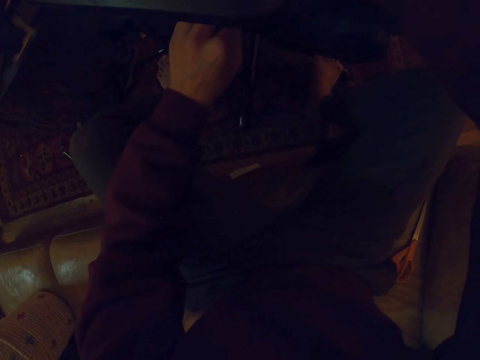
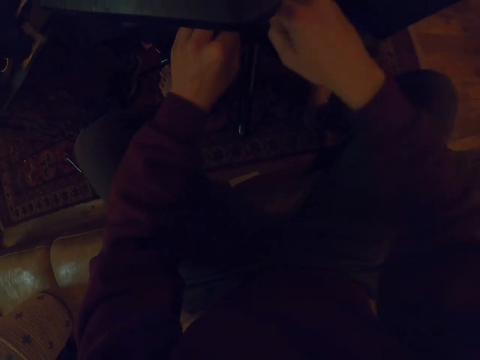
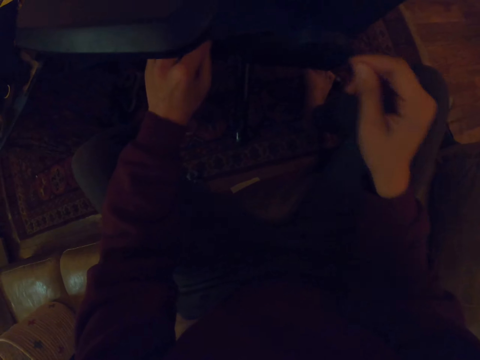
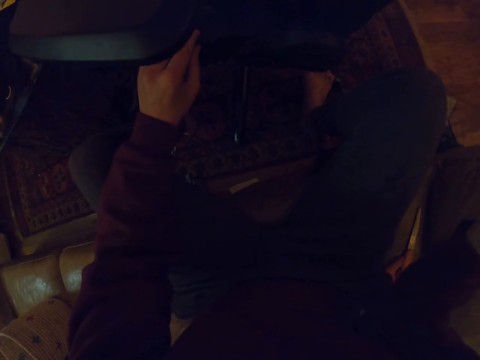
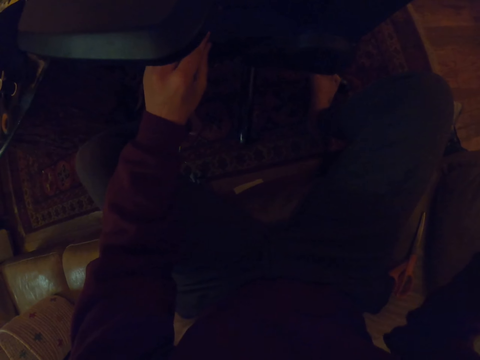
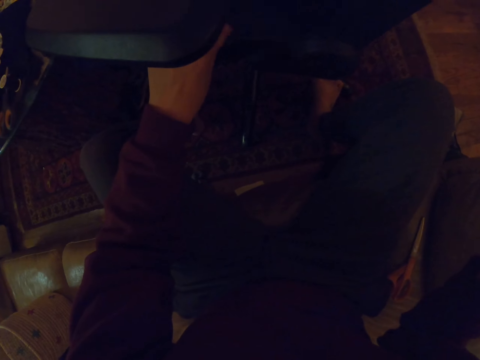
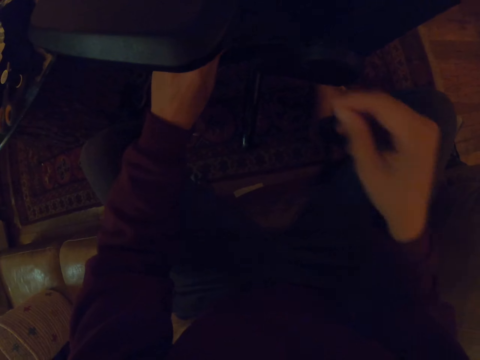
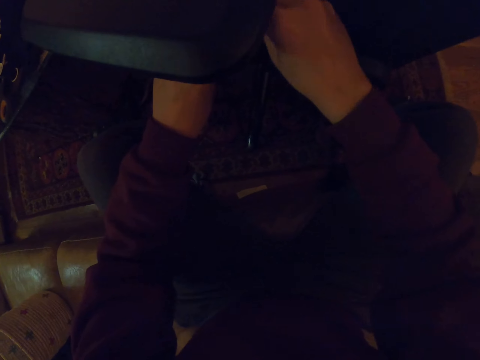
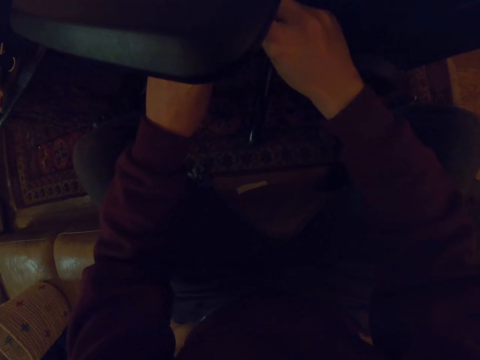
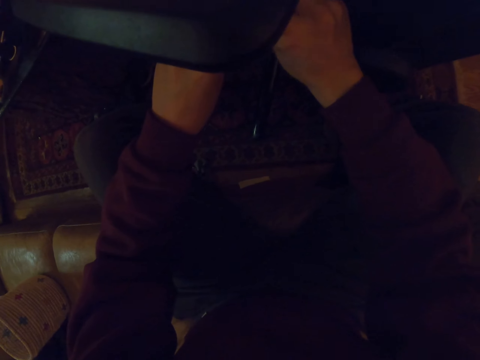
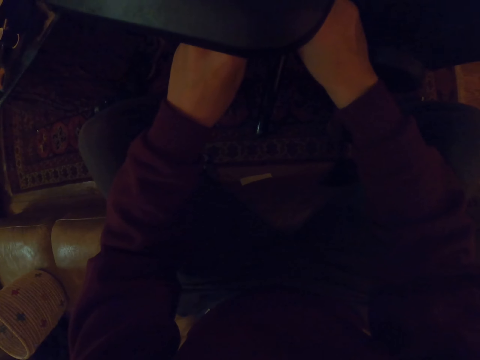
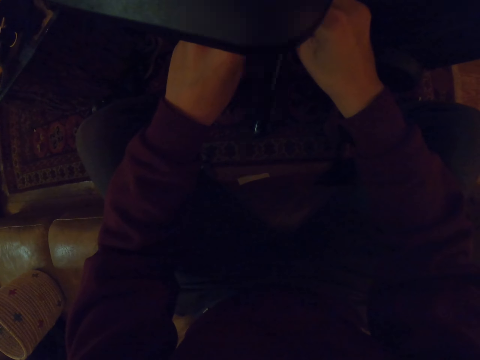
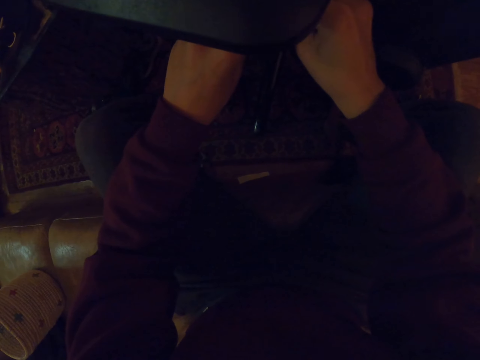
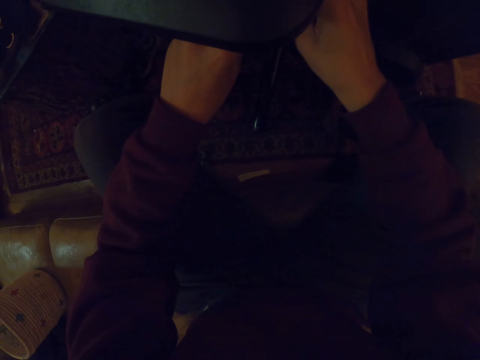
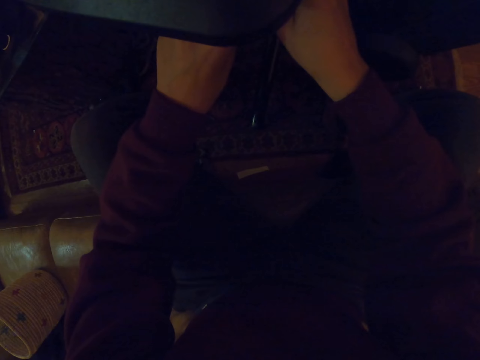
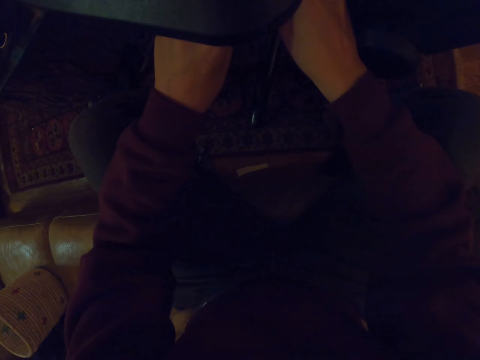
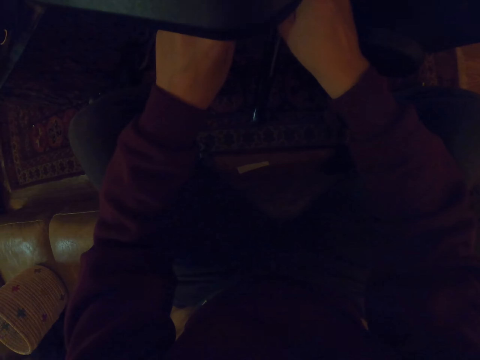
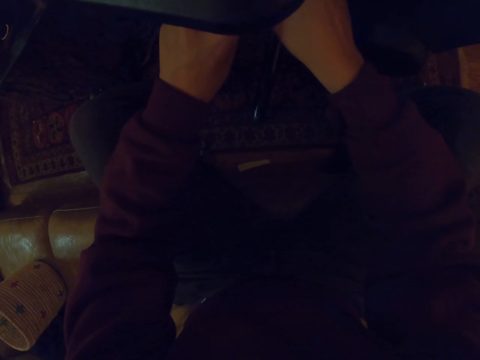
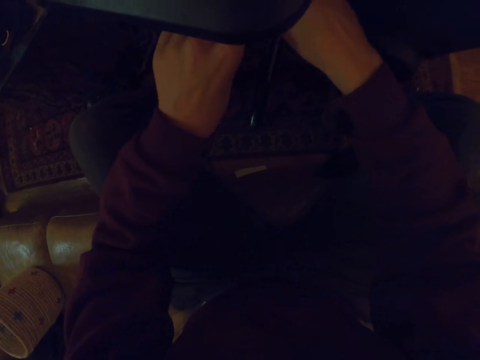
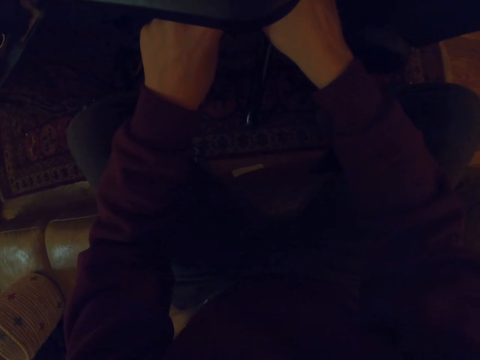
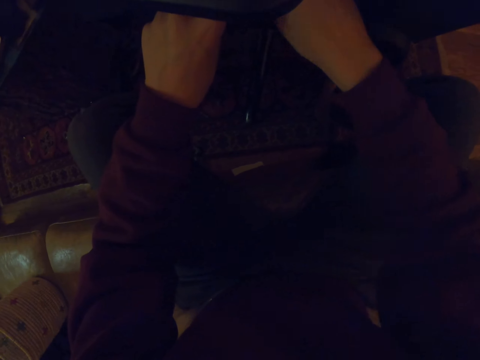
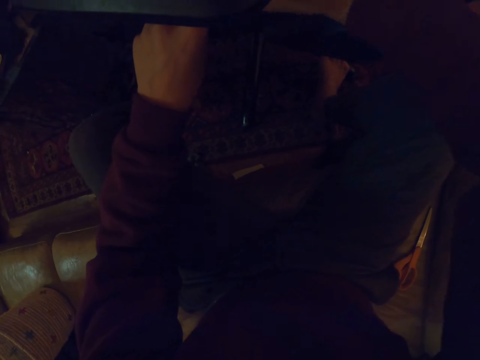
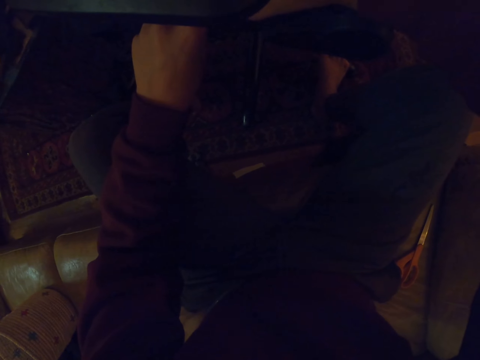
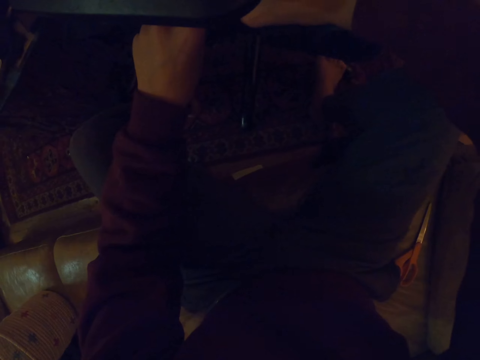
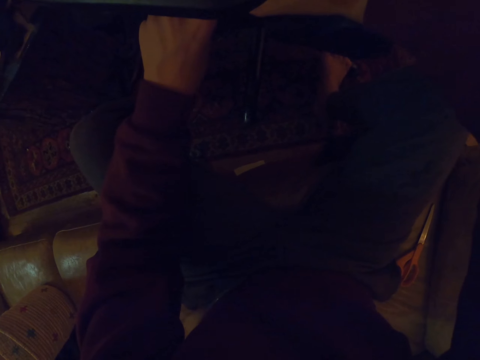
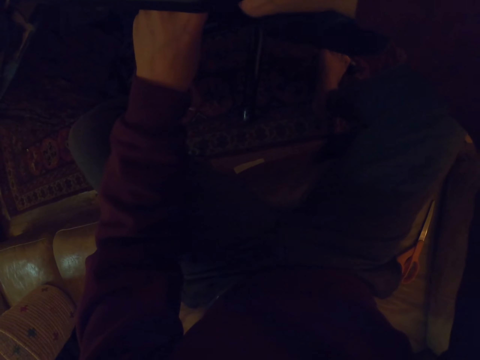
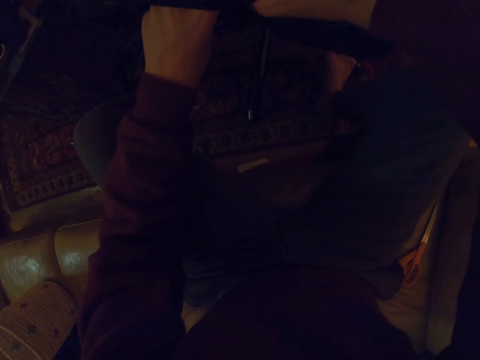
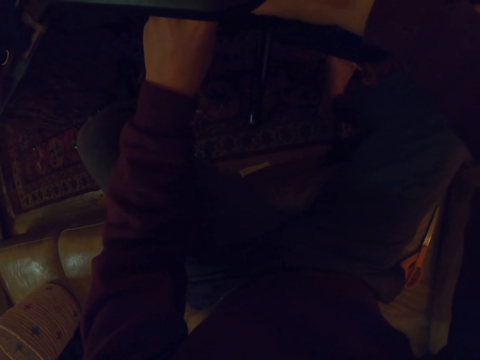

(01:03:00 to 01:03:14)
The camera wearer pulls a thread with a hook. They sew the chair with the hook. They sew the chair with the hook again.

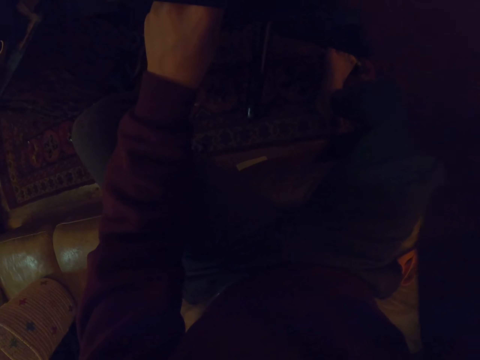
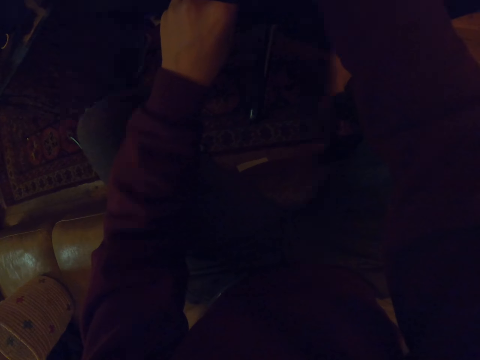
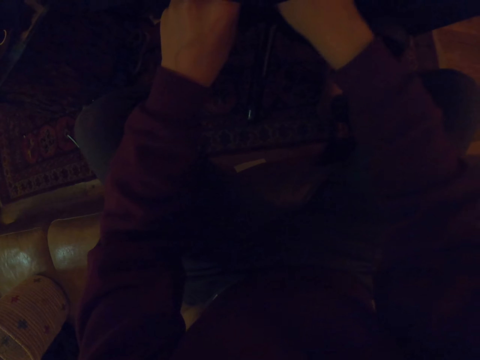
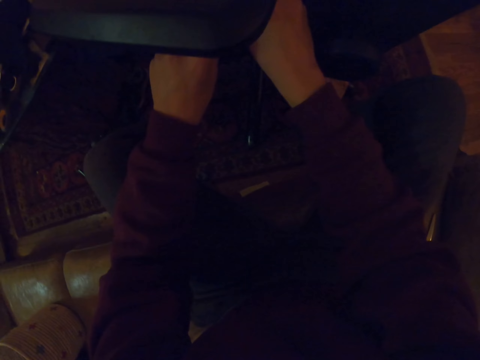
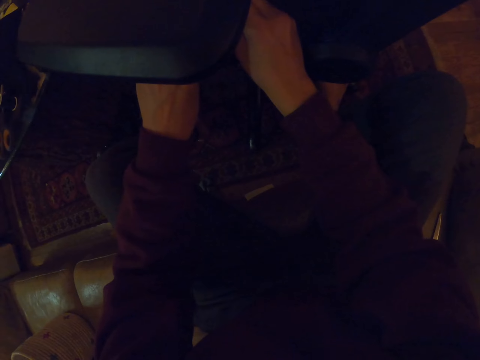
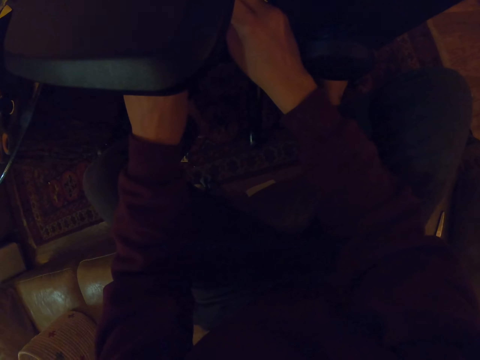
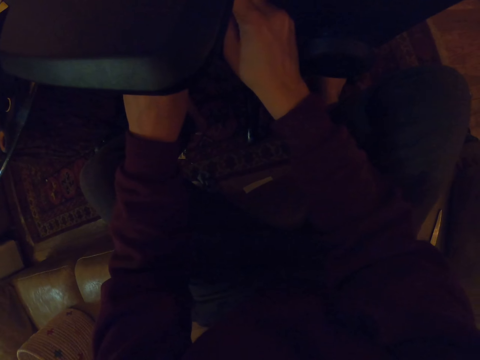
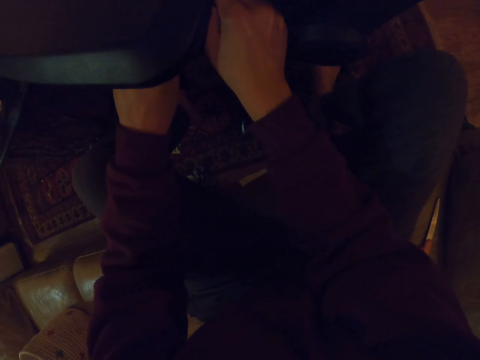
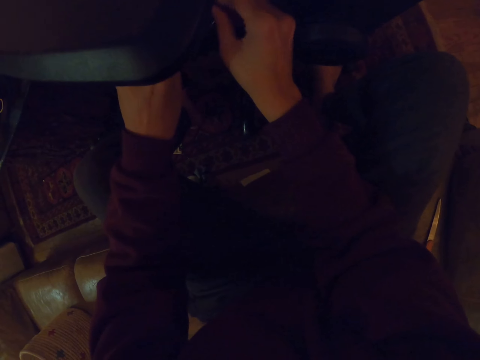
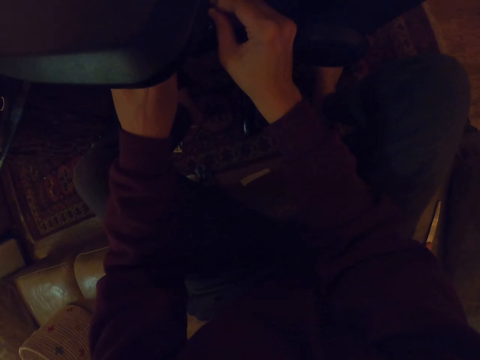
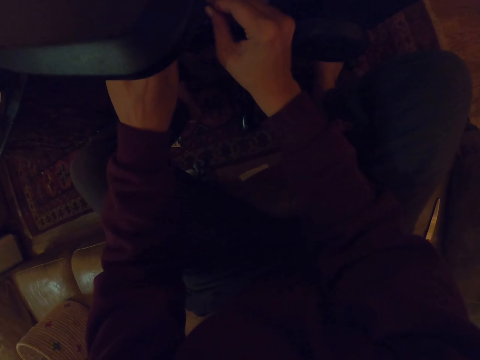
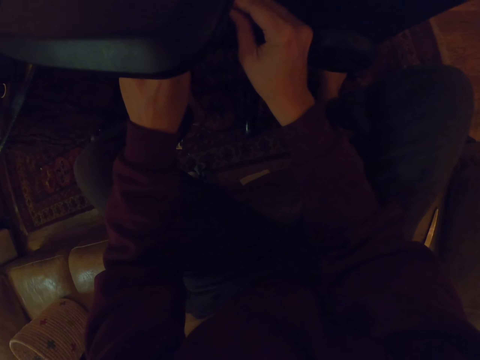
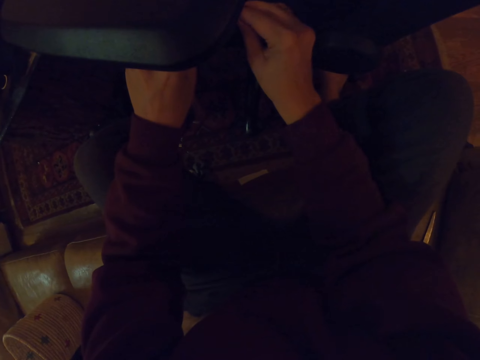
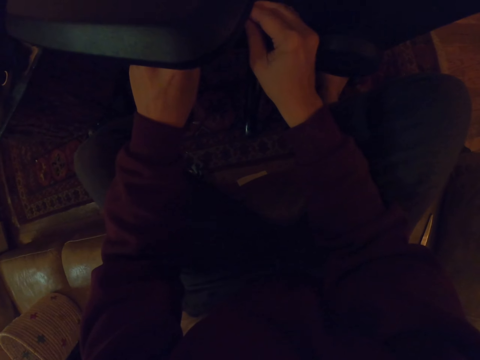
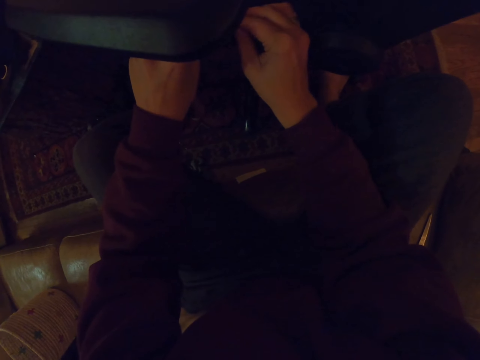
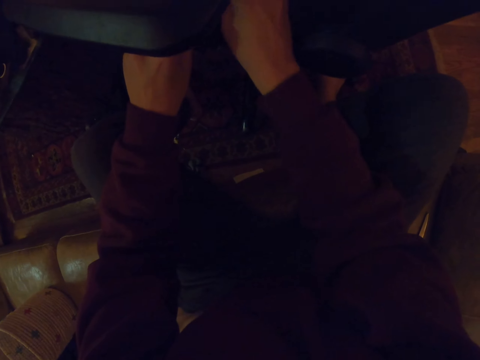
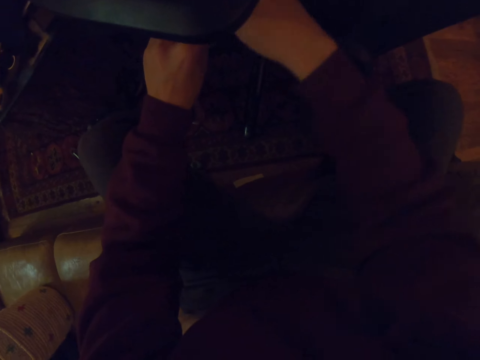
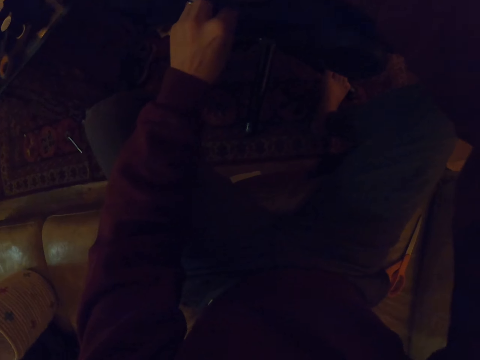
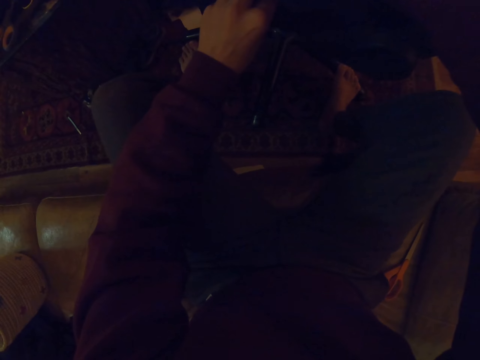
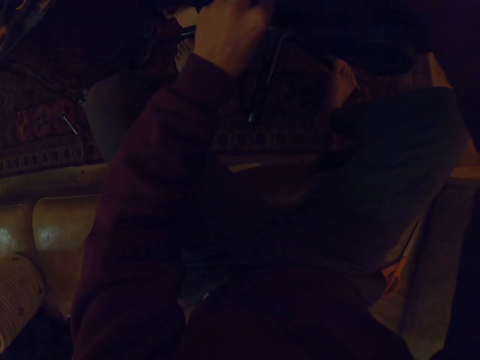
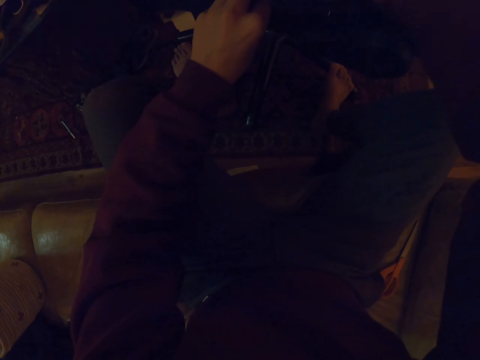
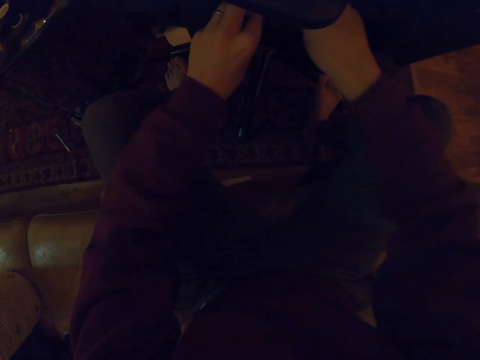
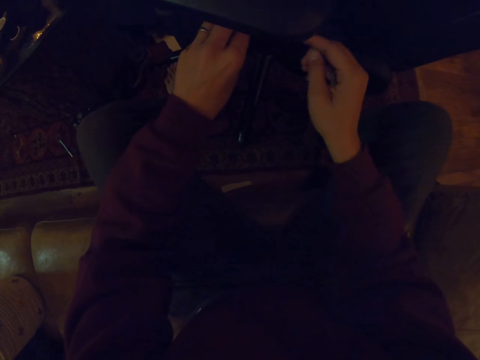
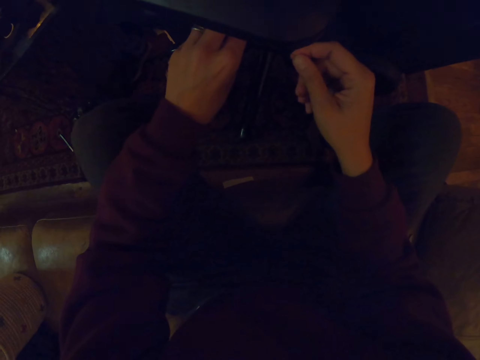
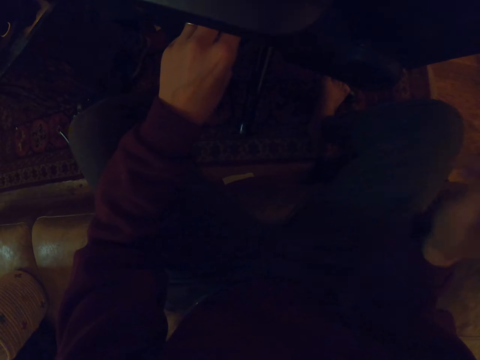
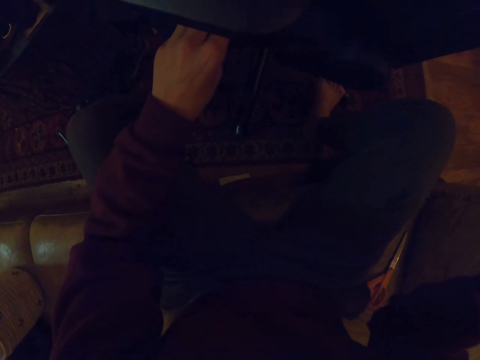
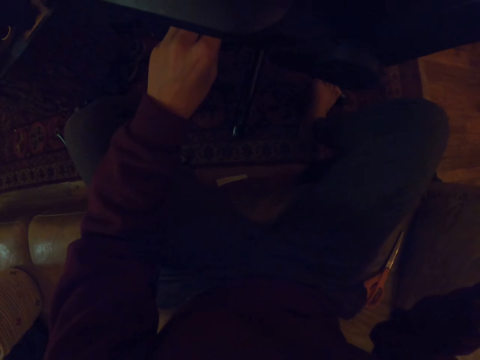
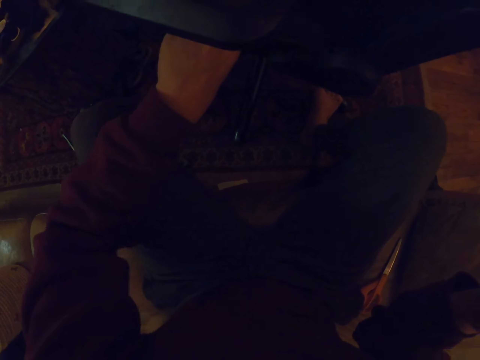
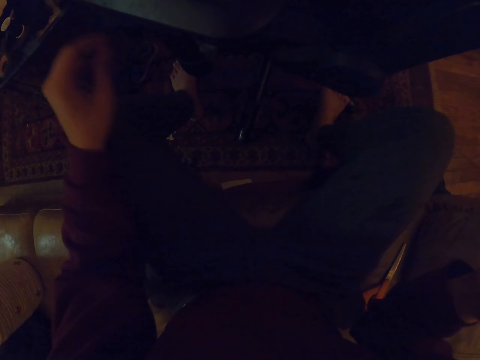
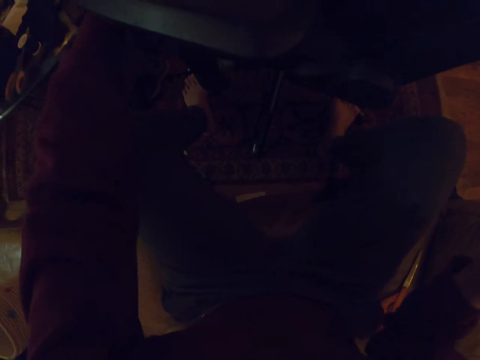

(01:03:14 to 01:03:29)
The camera wearer pulls a thread with the right hand. They sew the chair with both hands. They sew the chair with both hands again. They pull the thread with a hook.
